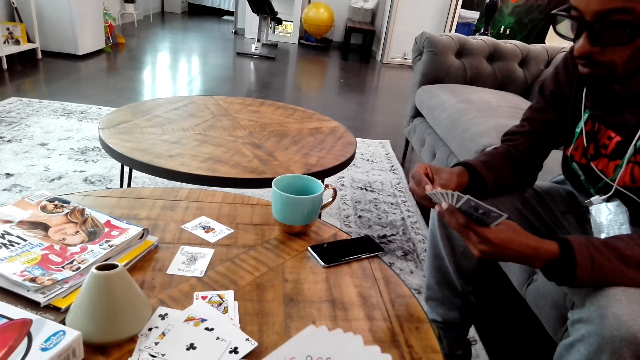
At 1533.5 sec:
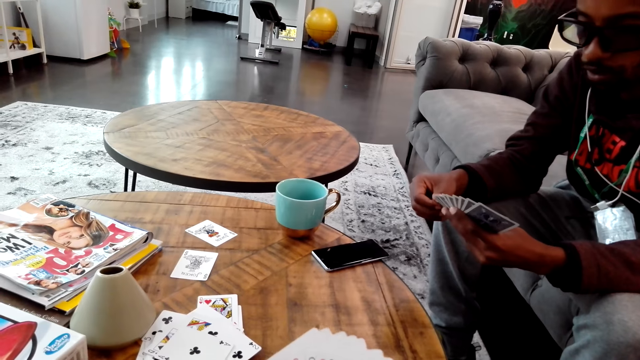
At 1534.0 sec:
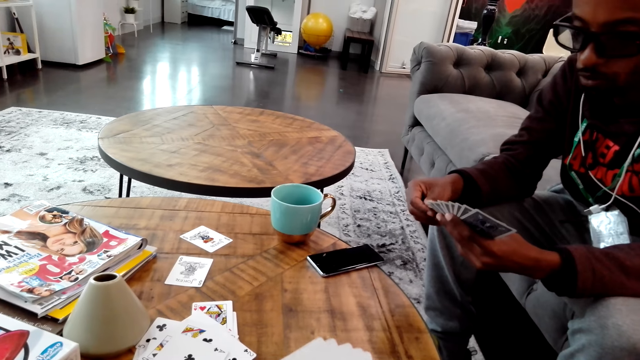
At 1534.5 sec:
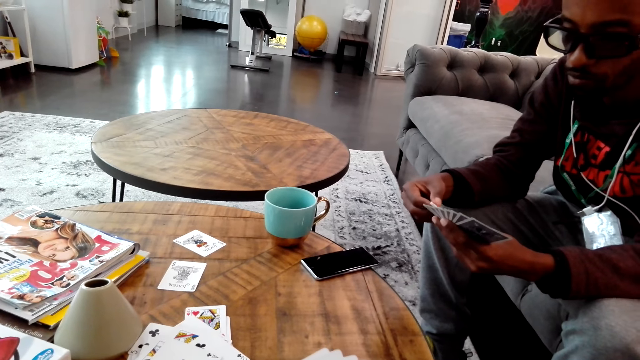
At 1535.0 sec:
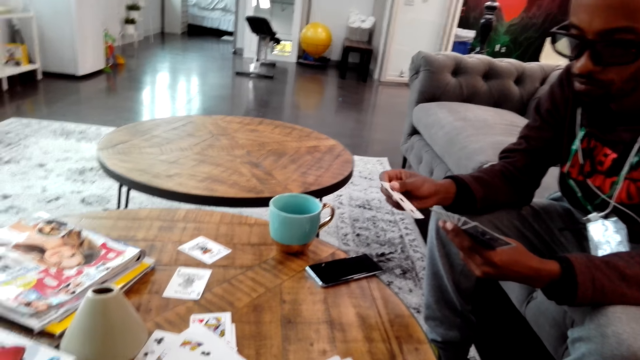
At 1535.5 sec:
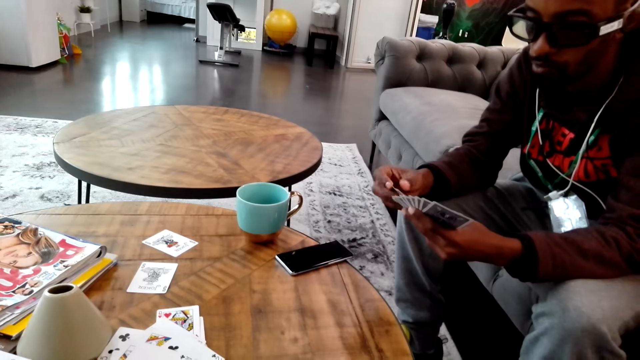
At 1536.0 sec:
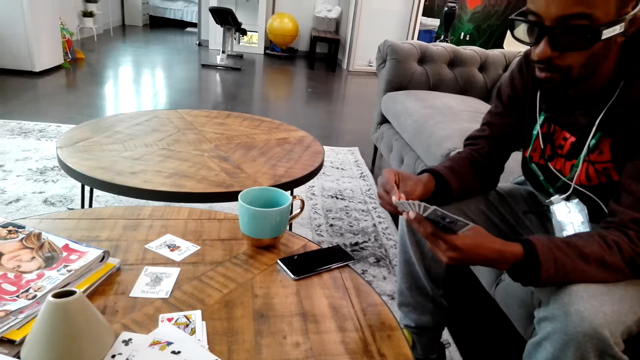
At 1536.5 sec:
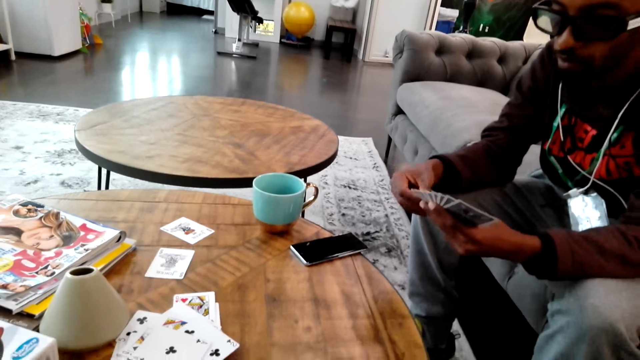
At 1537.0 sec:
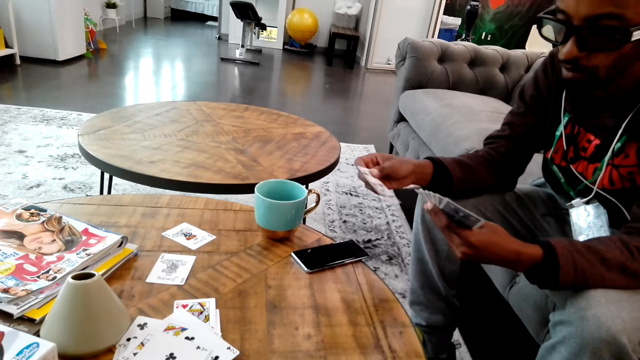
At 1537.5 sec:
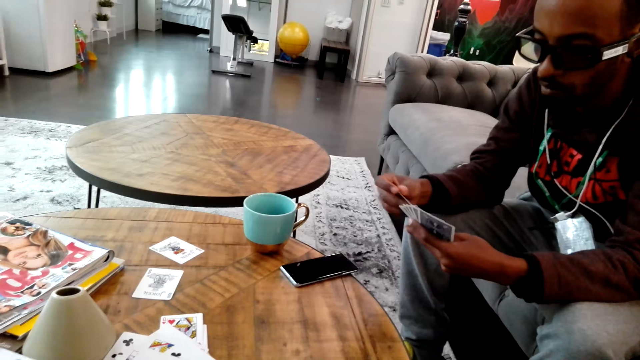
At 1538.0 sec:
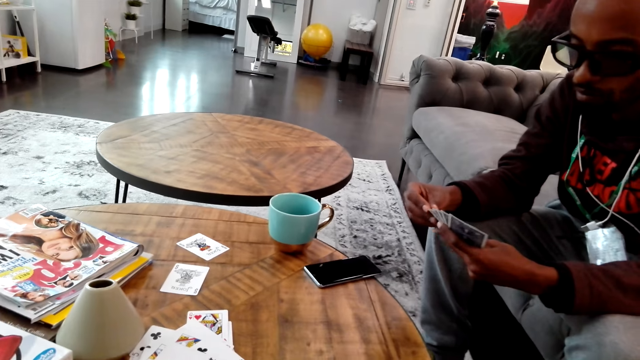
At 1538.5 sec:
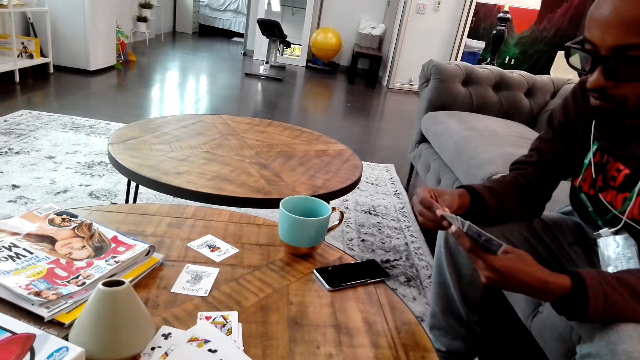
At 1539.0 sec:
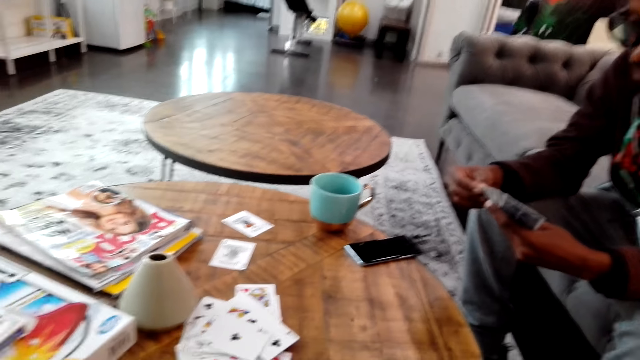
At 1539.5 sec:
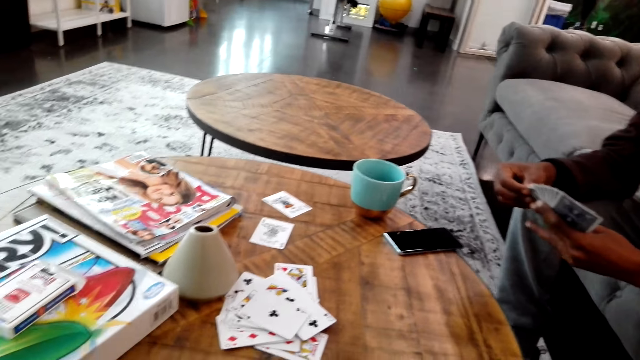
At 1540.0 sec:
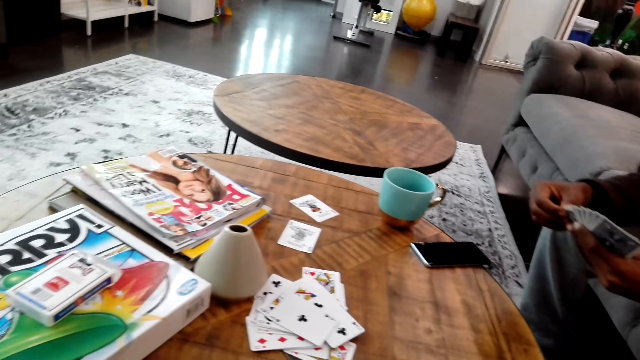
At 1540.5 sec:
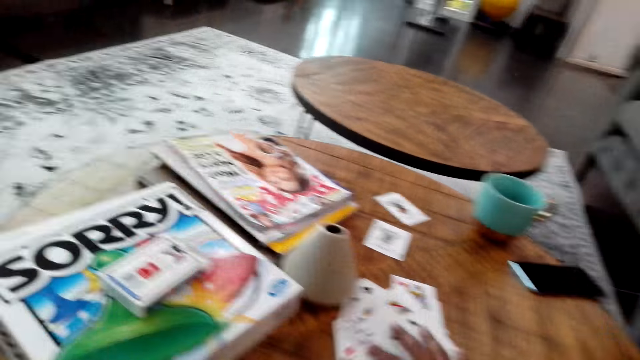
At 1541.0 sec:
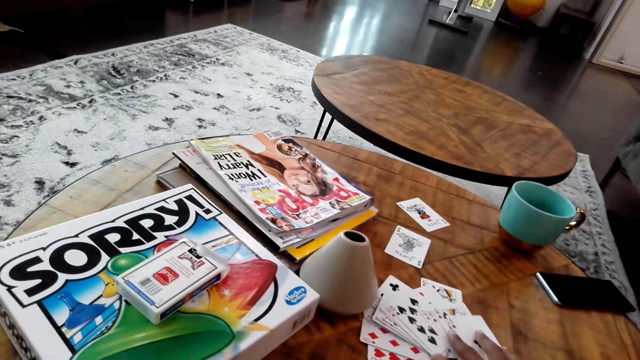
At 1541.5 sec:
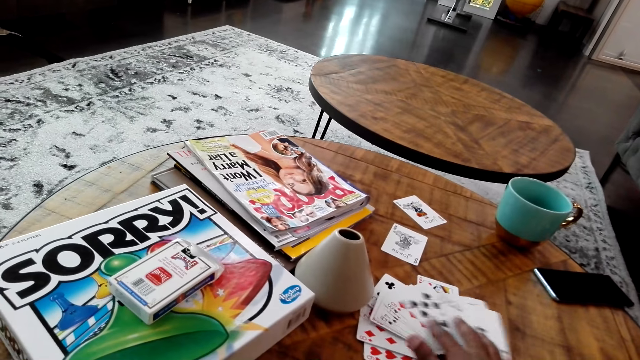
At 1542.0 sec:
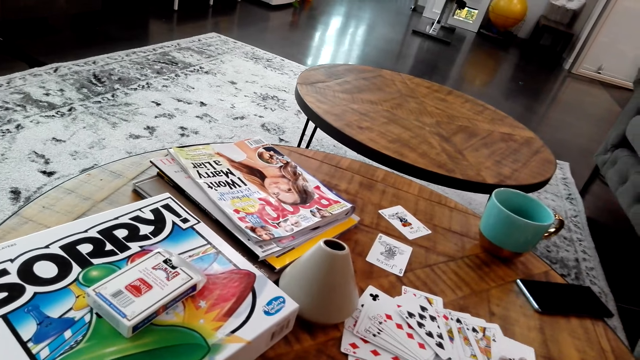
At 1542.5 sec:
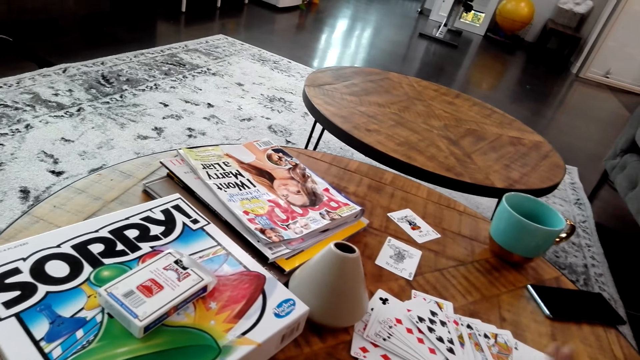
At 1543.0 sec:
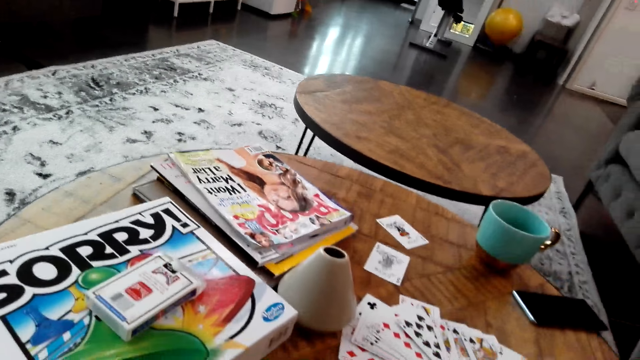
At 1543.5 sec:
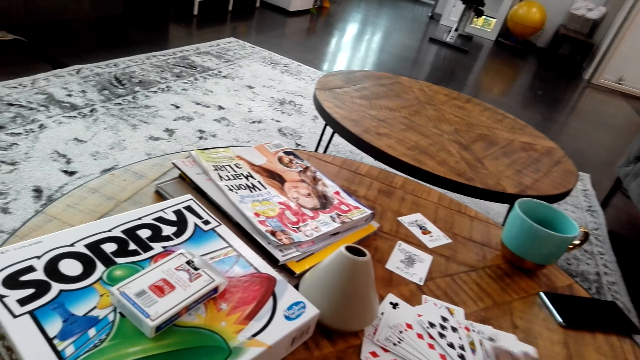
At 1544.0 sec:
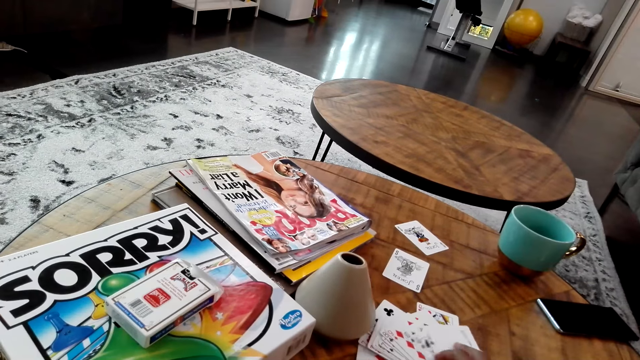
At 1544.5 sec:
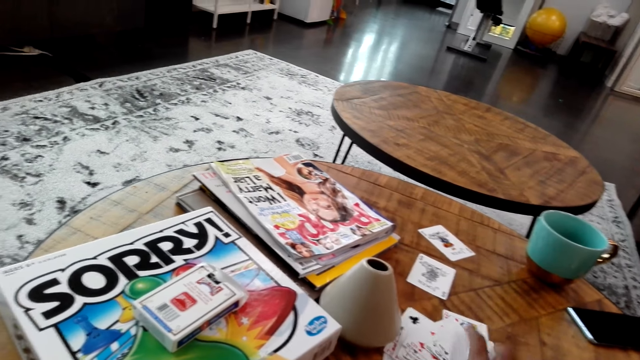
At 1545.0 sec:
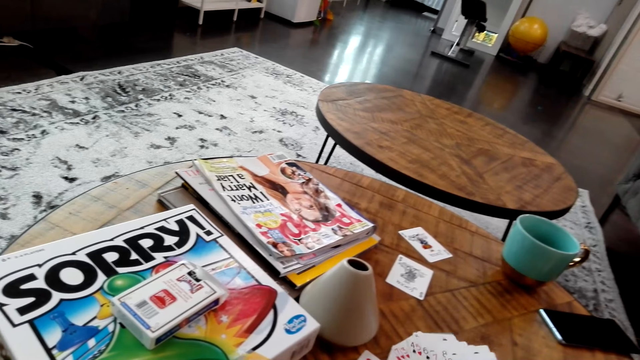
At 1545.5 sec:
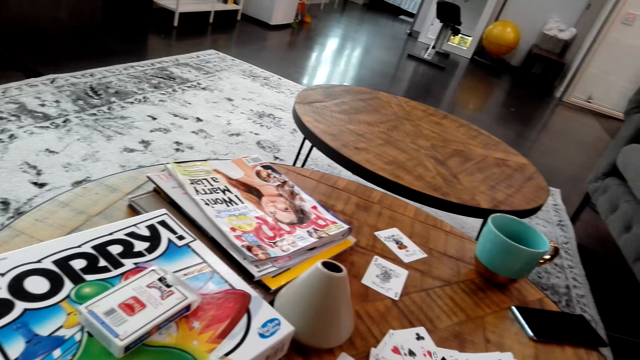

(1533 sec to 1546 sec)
The camera wearer adjusts cards on the table.

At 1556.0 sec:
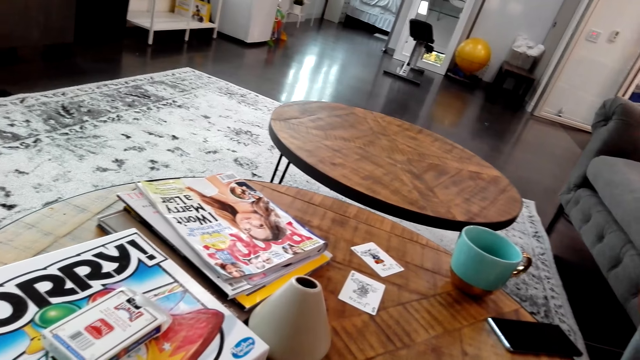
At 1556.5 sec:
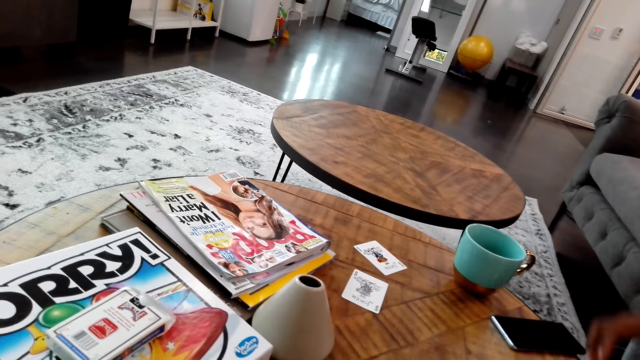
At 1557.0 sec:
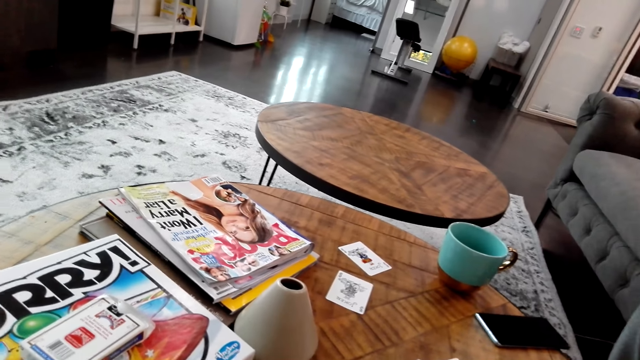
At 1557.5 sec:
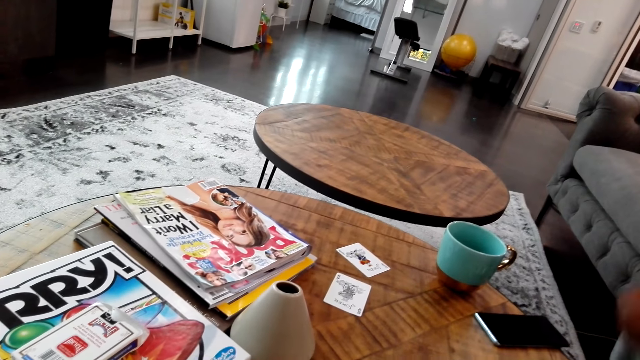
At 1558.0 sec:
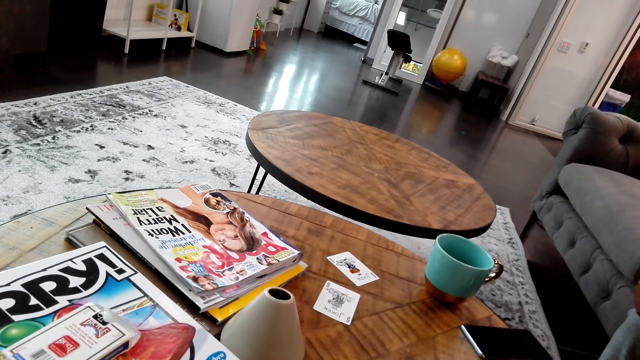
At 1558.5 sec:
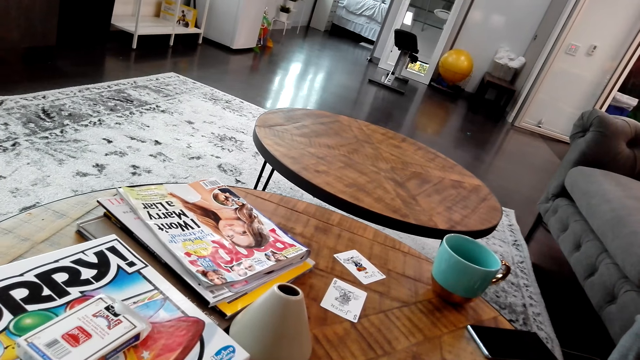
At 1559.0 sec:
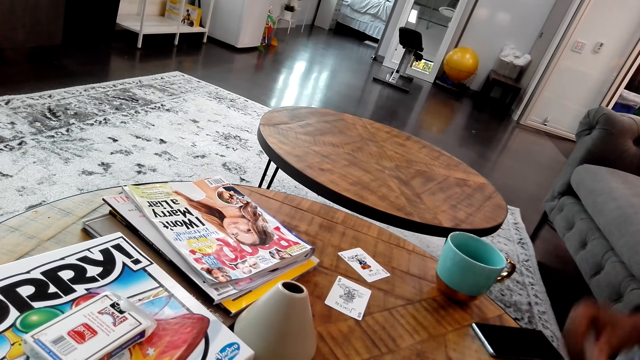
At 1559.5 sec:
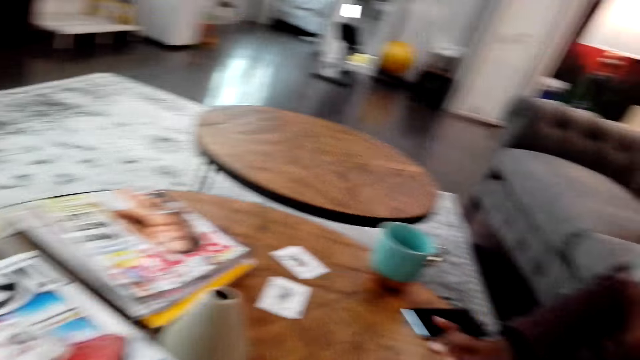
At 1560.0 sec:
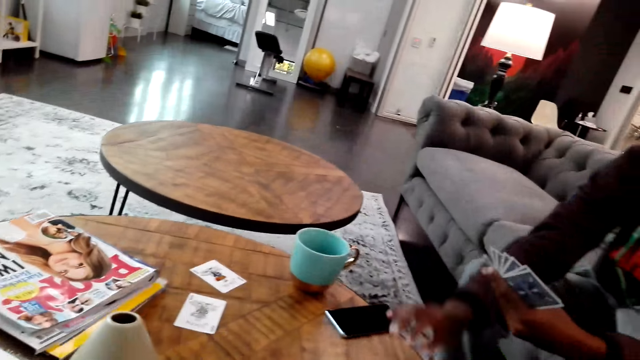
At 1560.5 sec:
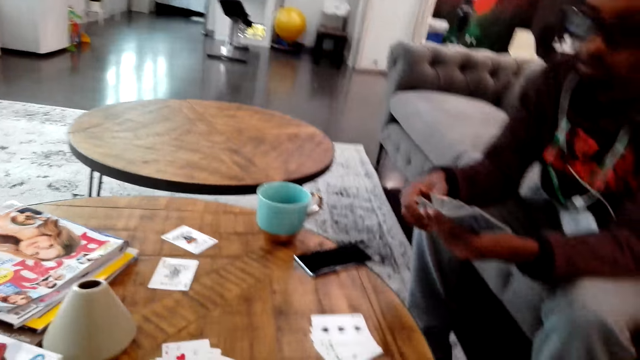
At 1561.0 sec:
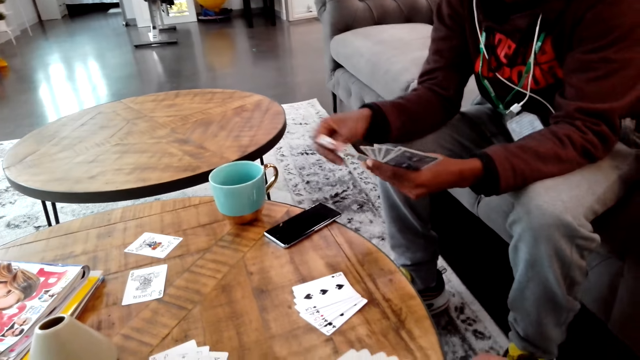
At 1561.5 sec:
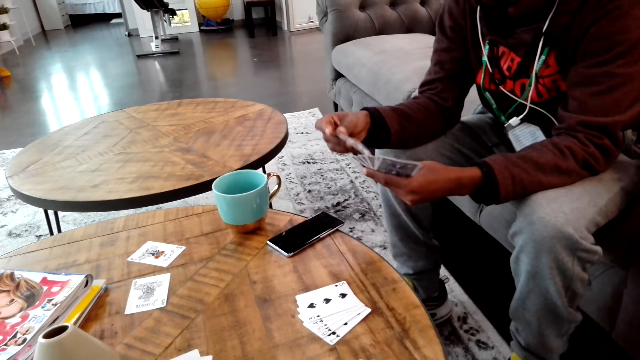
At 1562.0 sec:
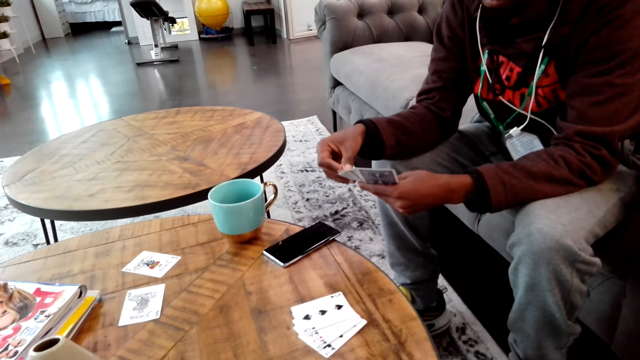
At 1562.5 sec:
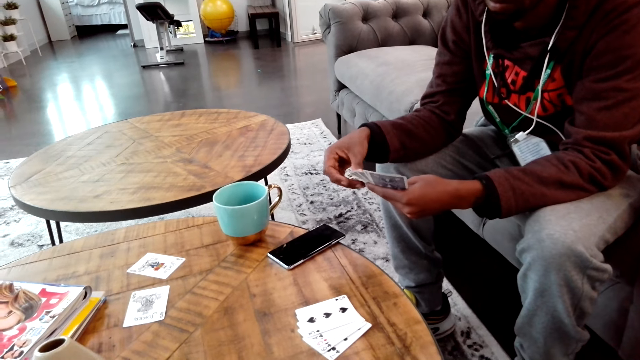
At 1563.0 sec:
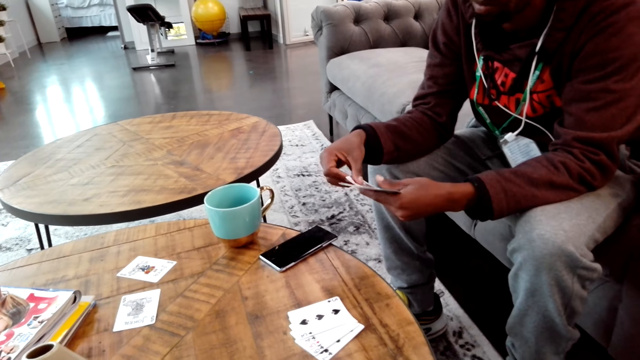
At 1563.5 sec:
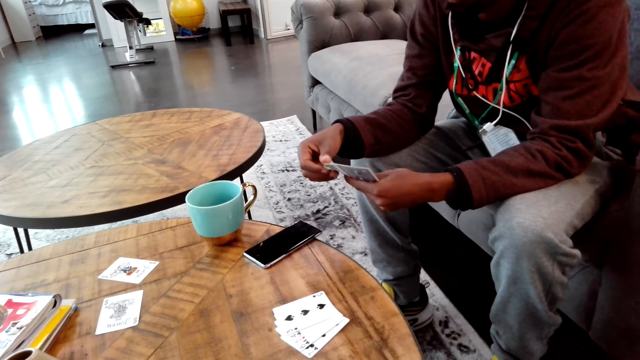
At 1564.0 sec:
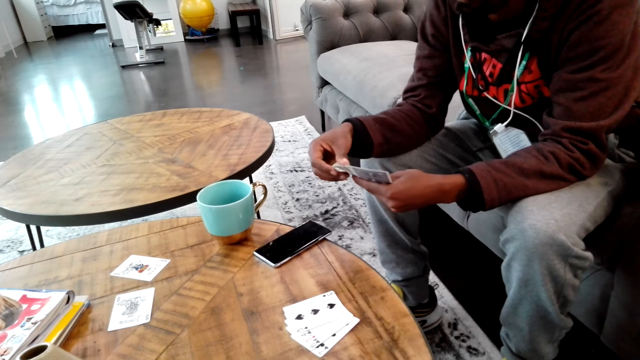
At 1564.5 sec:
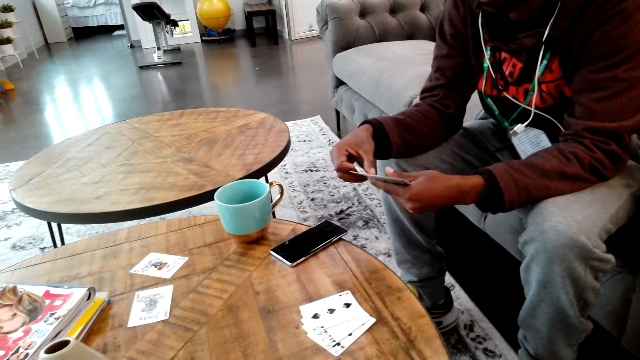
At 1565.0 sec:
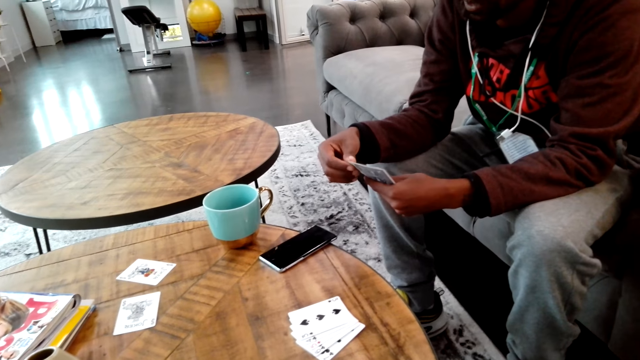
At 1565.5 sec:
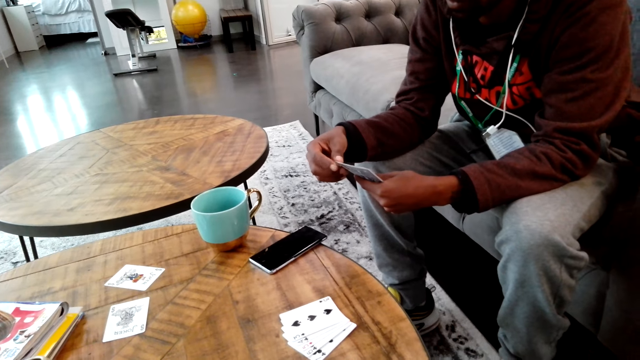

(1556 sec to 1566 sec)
A man does something. The camera wearer does something. The man plays game cards on the table. The man places a card on the table, adjusts the game cards, and turns the card on the hands.
